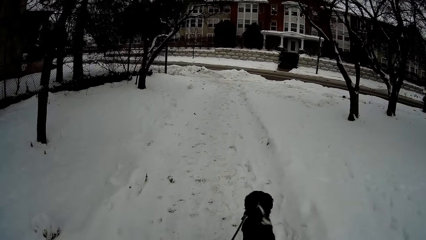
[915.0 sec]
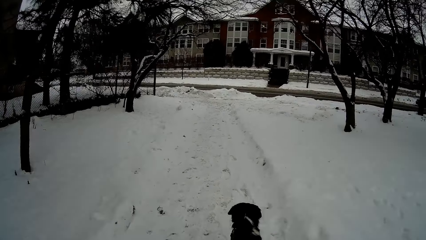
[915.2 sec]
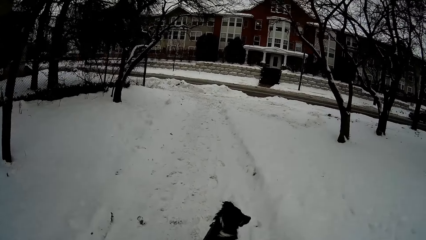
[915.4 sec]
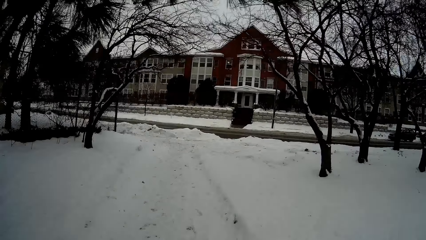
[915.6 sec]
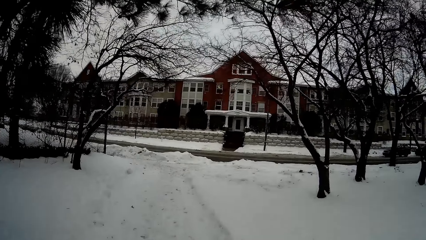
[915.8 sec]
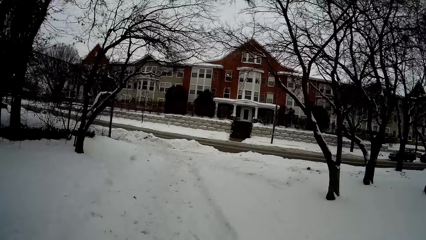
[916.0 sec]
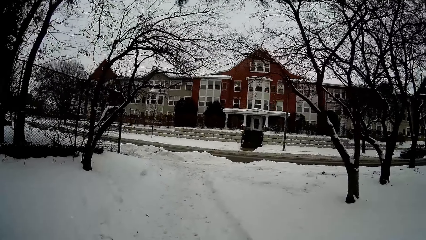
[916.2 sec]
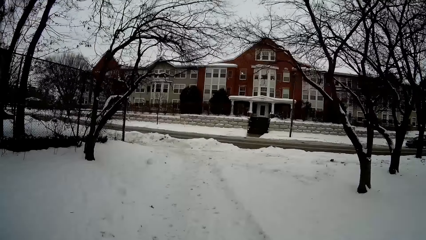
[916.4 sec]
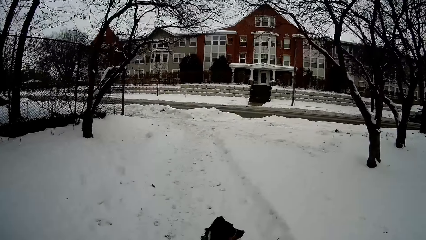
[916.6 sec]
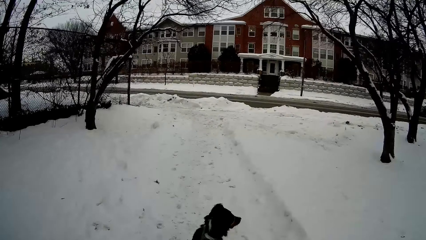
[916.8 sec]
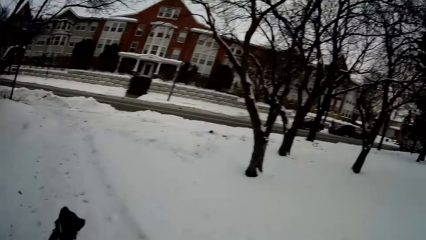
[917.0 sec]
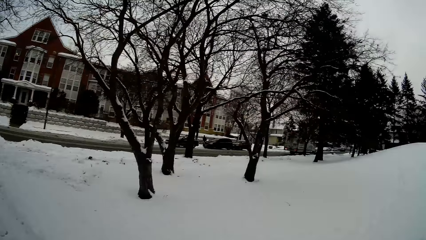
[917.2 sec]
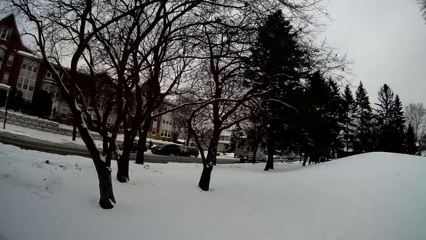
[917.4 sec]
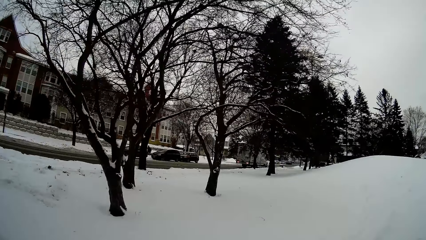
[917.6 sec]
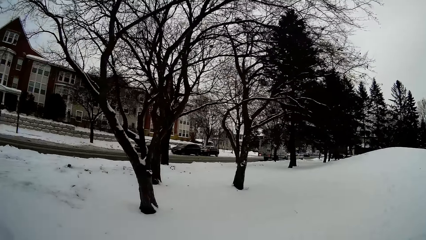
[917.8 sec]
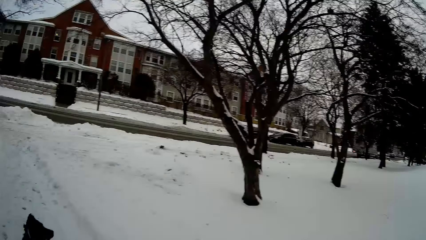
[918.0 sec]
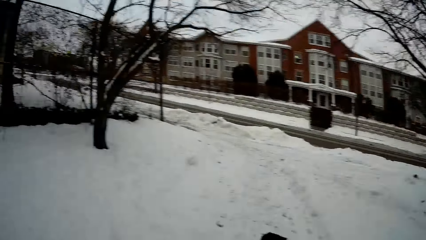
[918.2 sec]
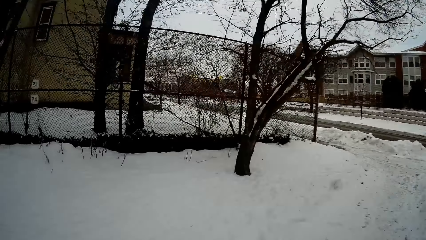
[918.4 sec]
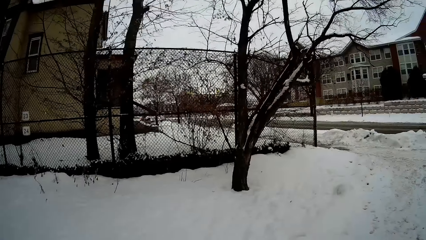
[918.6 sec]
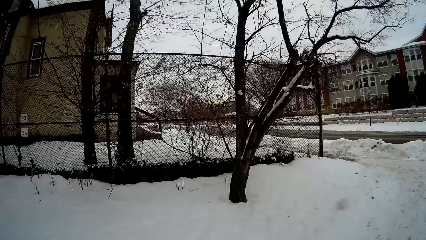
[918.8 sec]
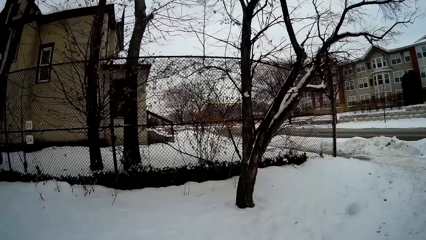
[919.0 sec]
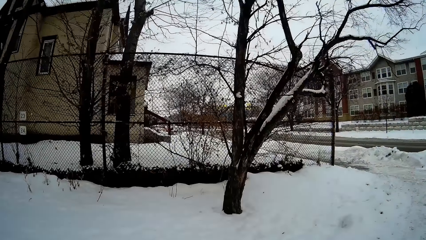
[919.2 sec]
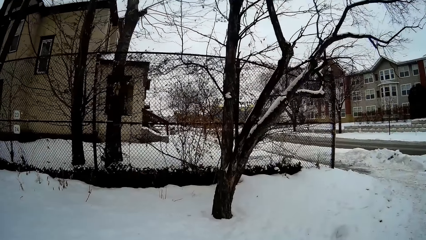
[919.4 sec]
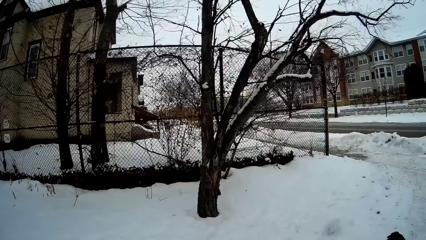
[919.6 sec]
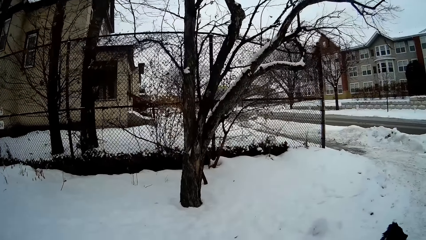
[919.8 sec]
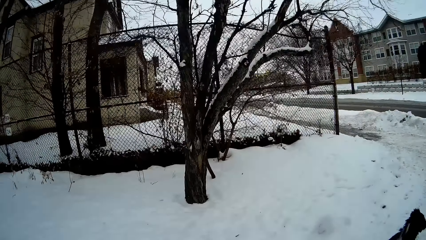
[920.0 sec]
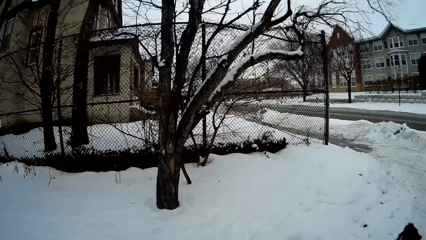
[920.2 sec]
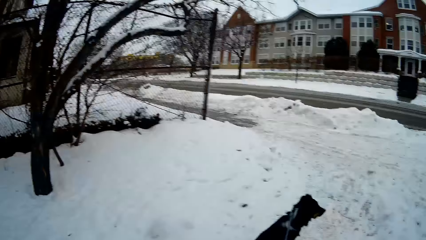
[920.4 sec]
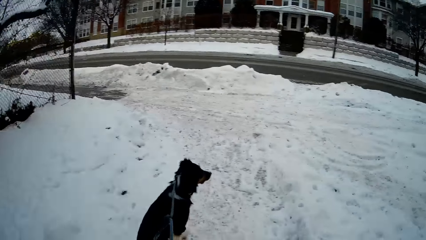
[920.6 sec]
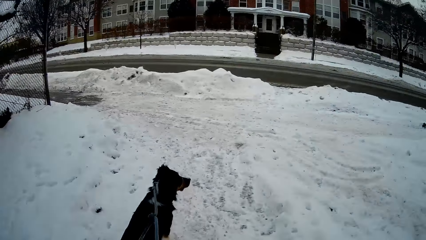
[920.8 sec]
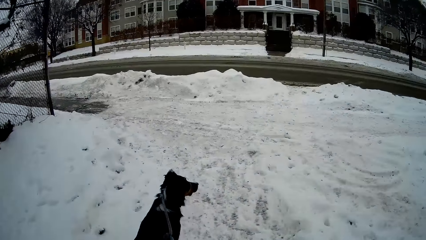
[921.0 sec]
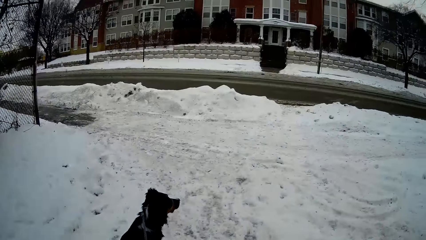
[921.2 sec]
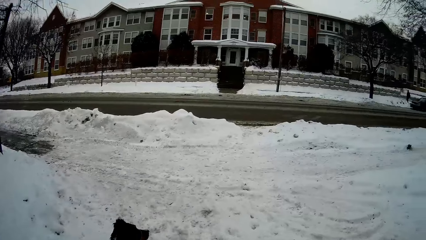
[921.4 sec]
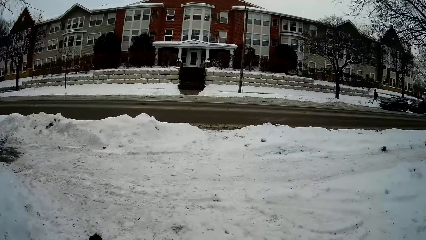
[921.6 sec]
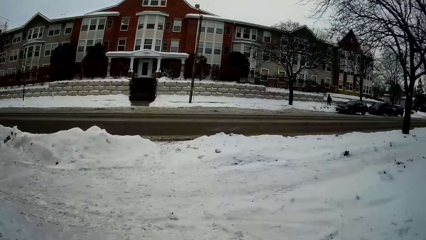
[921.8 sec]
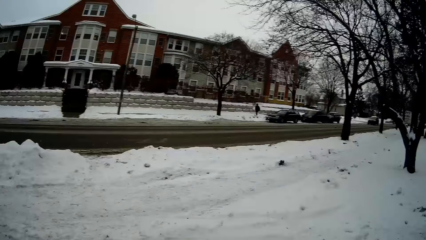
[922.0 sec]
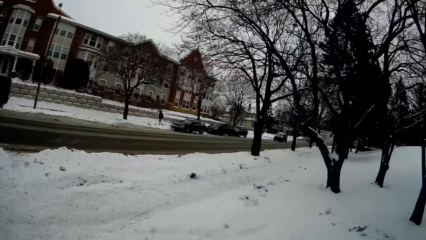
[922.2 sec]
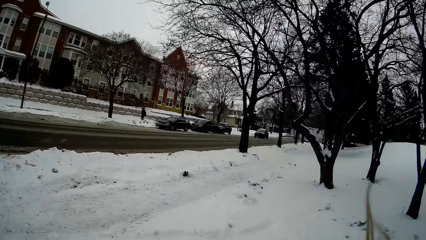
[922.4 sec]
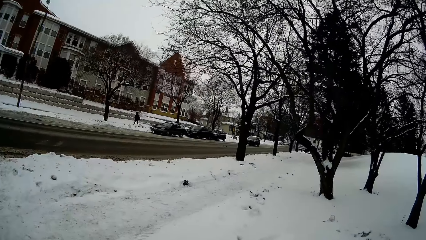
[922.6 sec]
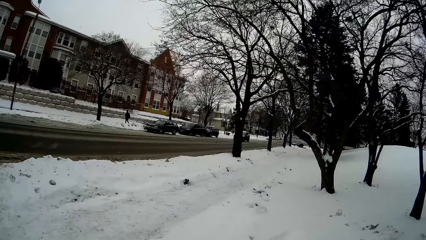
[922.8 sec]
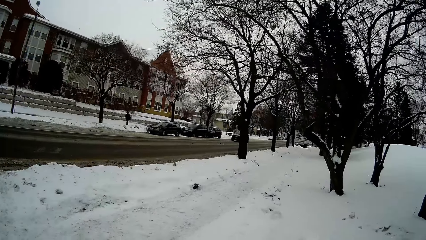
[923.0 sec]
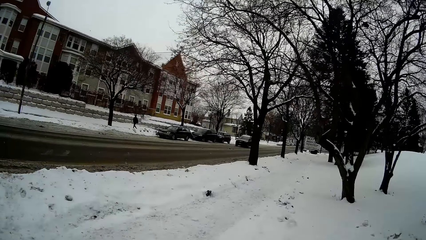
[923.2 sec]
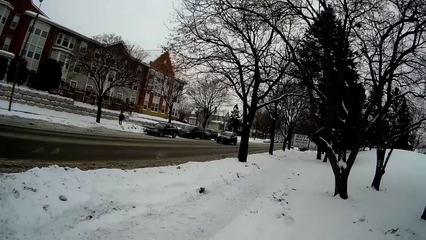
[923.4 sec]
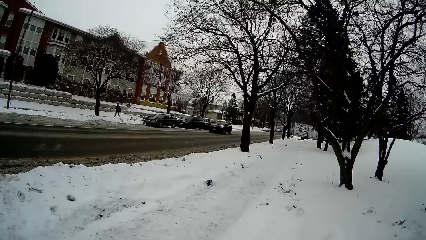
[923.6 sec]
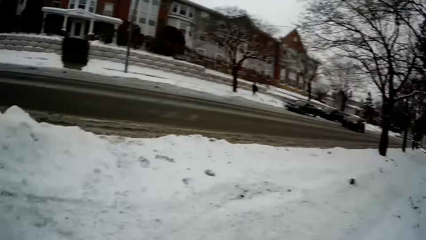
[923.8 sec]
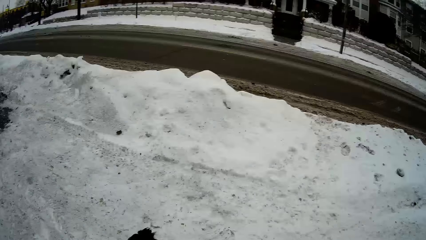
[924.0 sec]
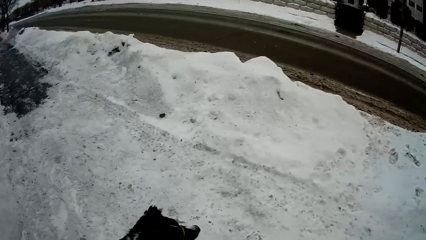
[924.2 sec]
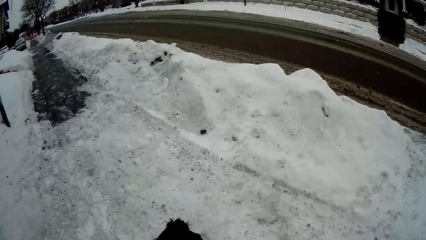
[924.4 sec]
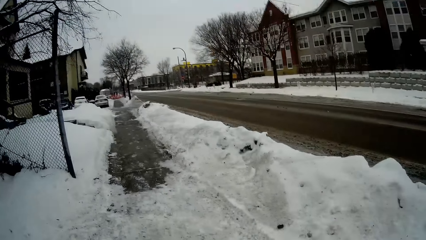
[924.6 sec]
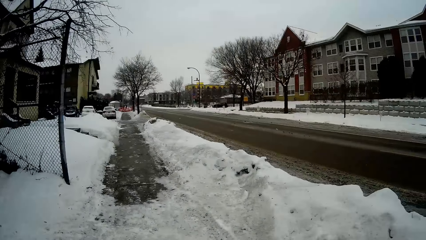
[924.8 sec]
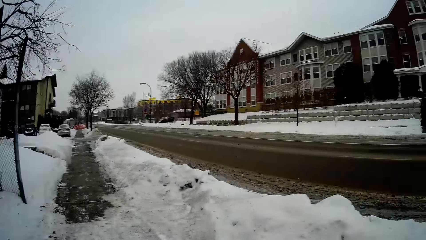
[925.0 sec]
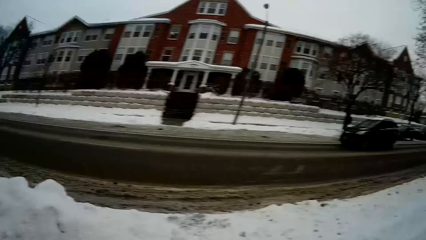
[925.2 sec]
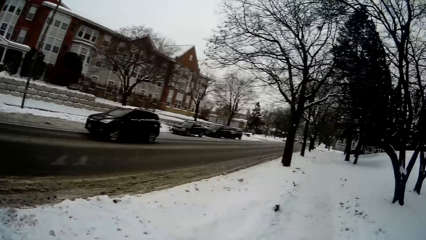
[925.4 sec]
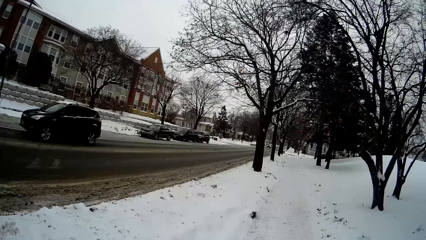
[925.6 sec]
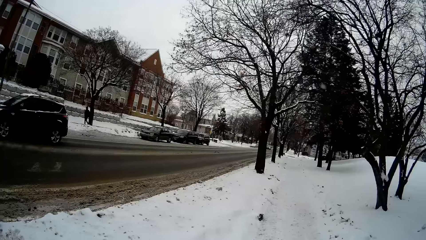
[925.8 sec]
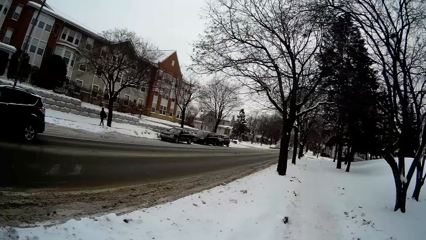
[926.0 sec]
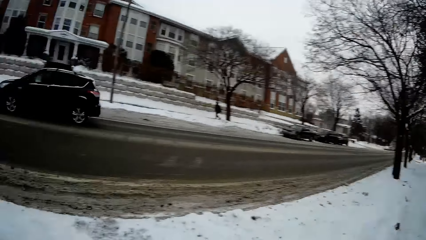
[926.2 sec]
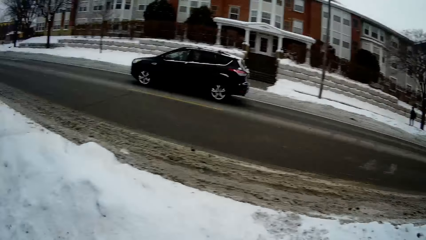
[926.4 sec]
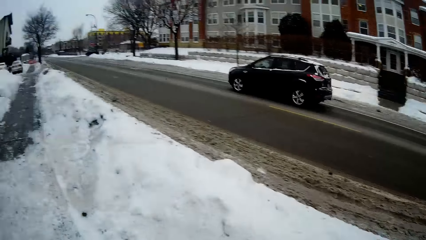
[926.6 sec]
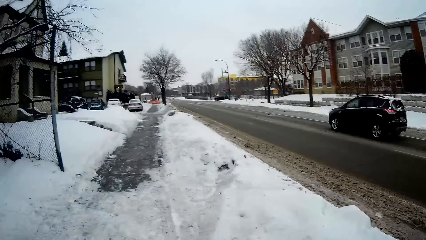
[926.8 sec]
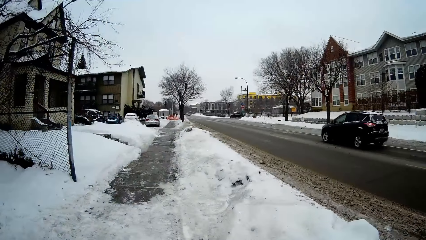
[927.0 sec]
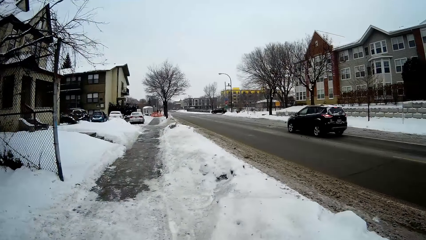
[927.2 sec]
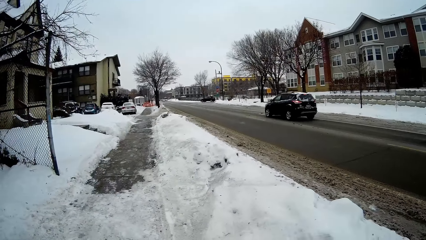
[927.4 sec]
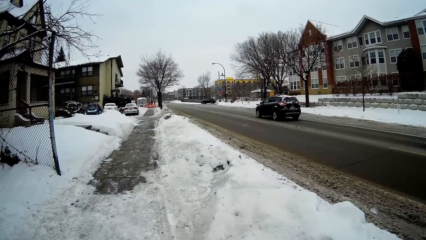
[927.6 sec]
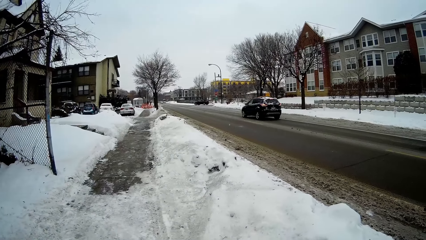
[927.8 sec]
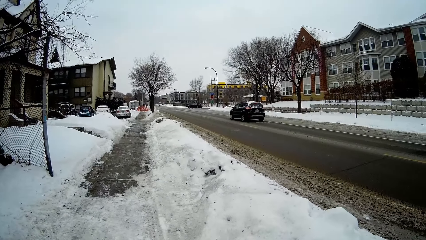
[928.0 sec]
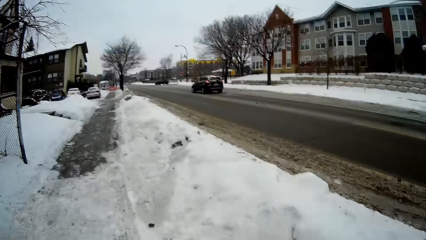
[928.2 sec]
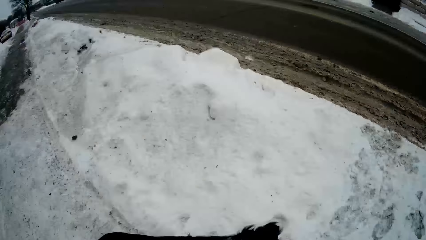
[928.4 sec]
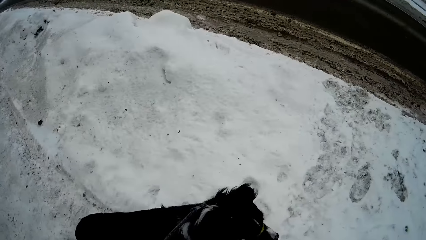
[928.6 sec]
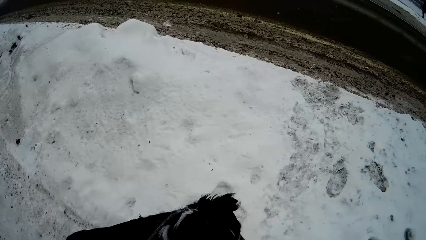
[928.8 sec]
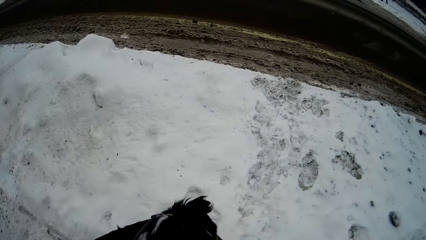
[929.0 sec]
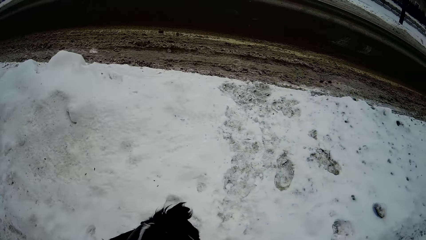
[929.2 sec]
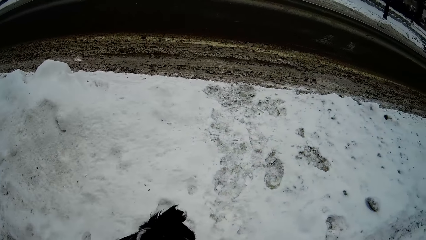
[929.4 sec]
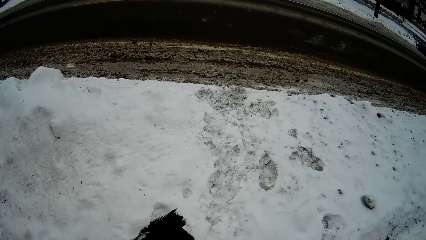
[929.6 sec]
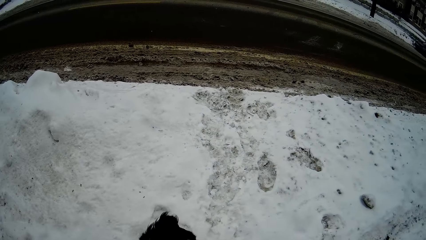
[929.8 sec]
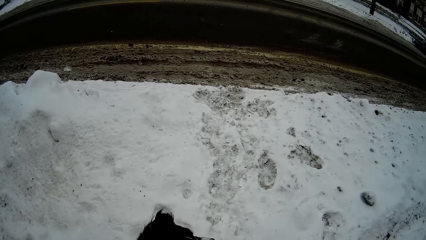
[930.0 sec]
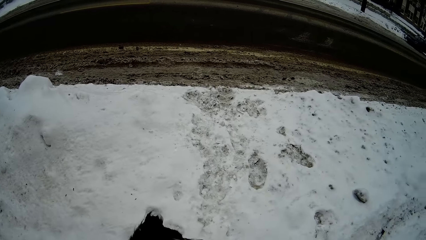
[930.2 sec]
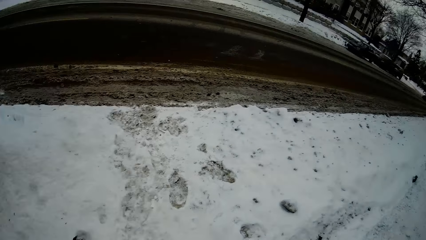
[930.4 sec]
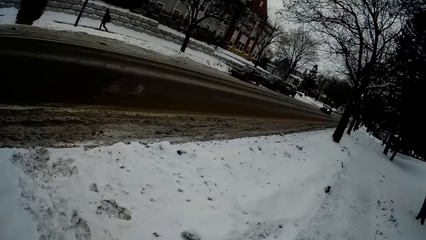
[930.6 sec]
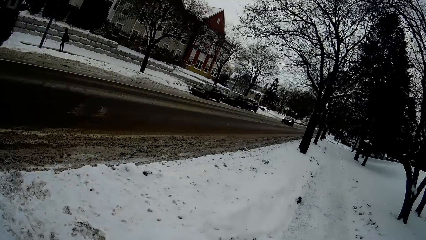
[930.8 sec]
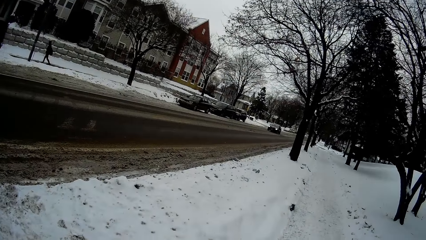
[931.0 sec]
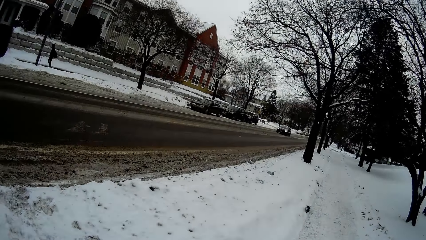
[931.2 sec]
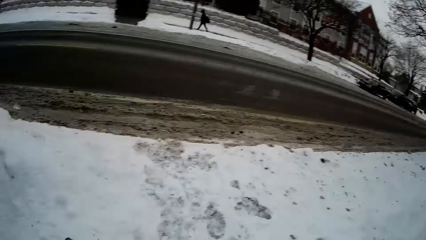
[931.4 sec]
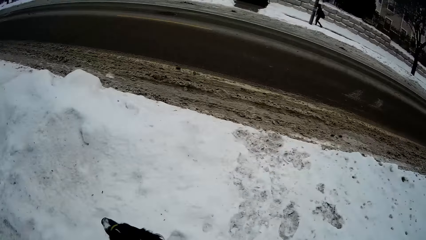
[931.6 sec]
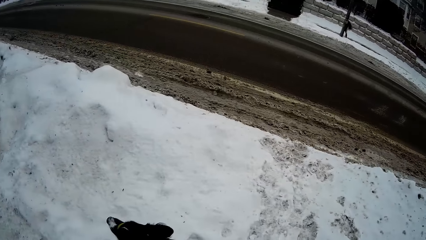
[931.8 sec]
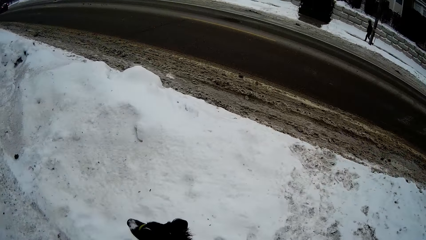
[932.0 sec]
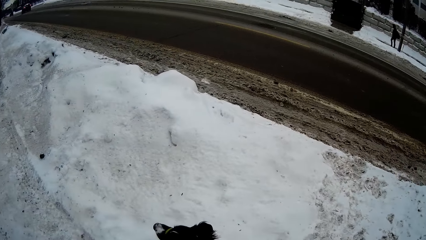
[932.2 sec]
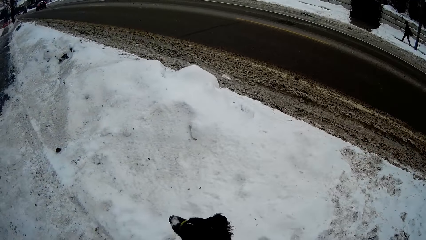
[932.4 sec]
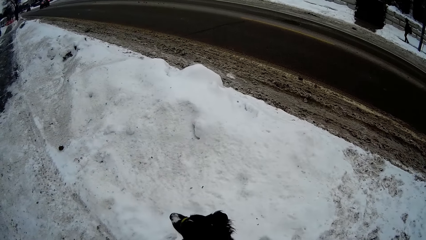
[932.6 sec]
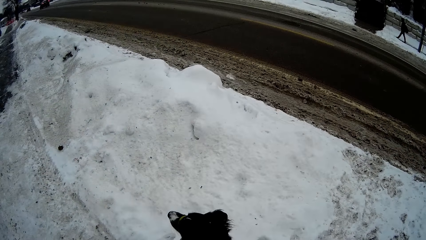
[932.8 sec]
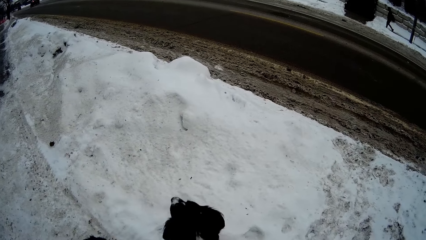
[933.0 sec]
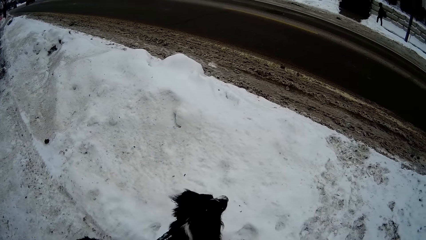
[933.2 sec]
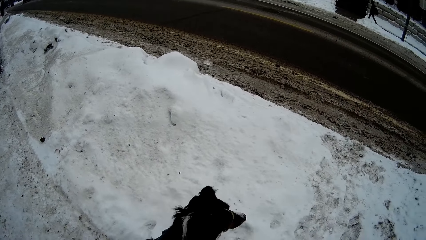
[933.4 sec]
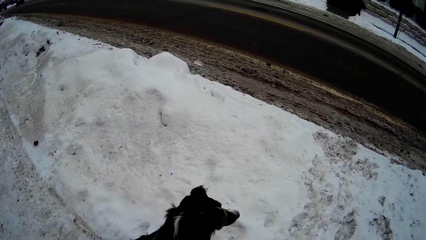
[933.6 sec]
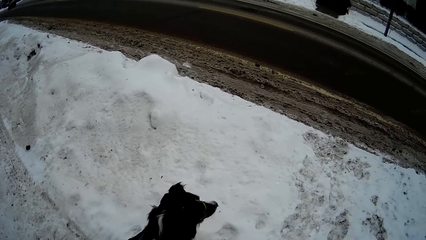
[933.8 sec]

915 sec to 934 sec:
The camera wearer walks towards the road. They look on the left side of the road. They look on the left side of the road again. They stand along the road.
